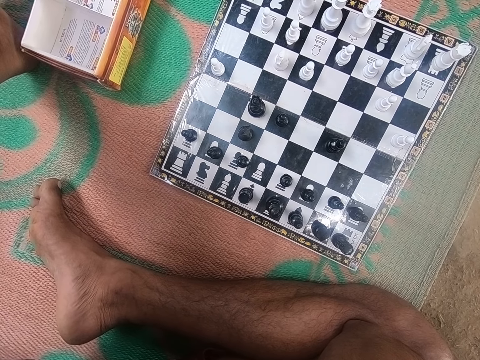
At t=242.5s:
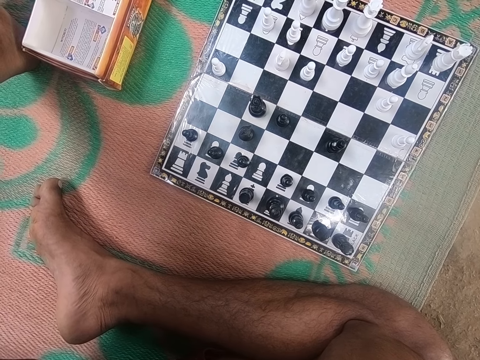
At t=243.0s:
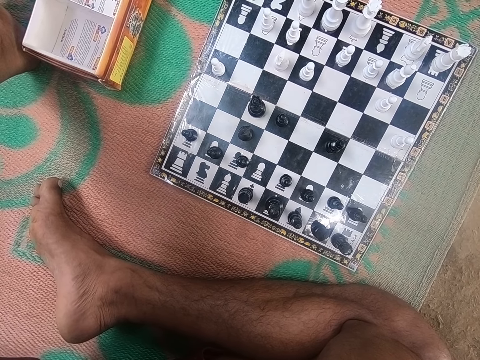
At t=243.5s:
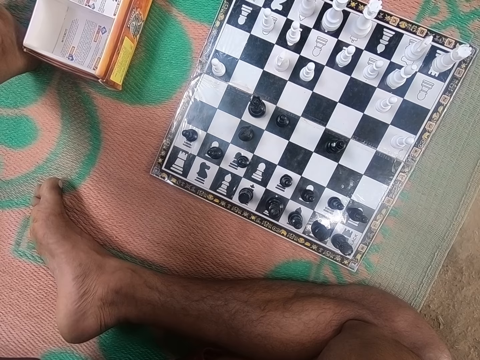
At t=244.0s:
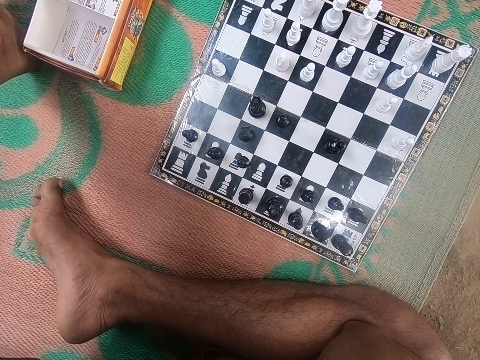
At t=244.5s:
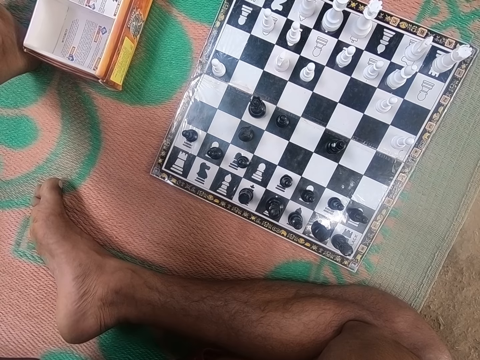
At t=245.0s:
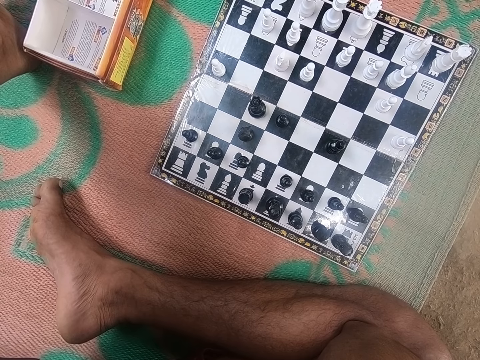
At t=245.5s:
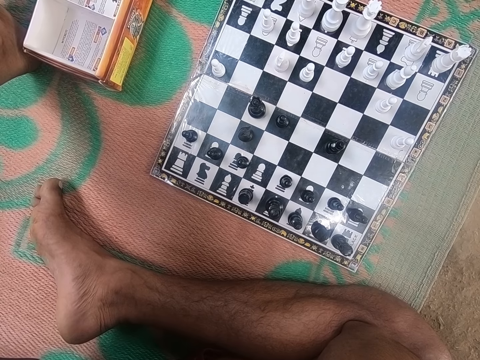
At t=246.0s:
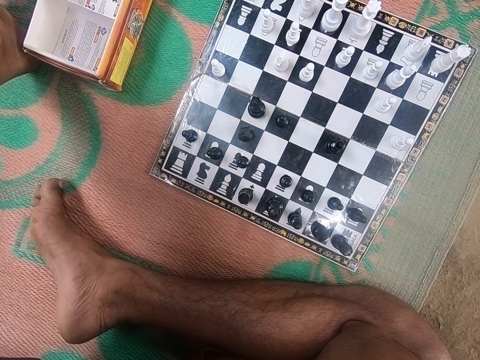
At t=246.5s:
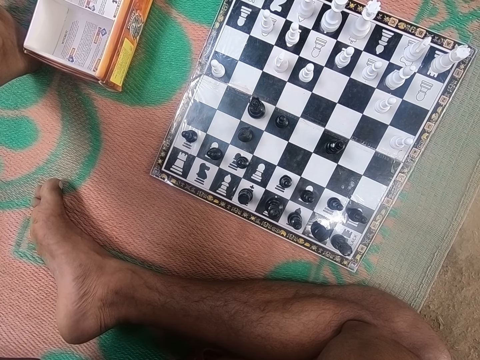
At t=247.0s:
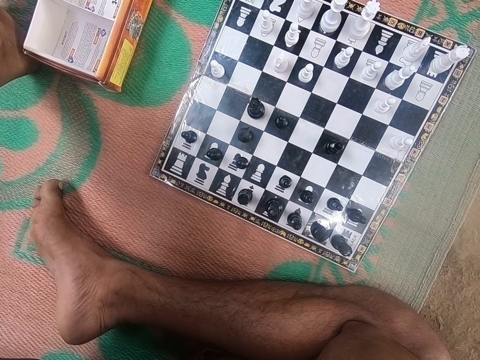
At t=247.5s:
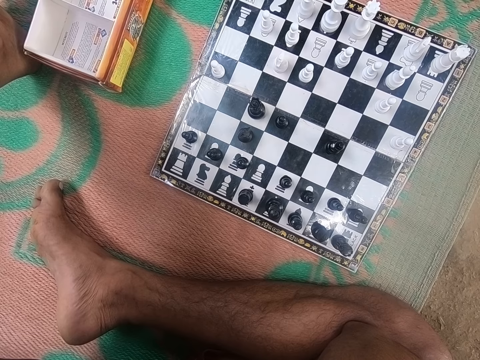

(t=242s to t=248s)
The camera wearer looks at the chess board.

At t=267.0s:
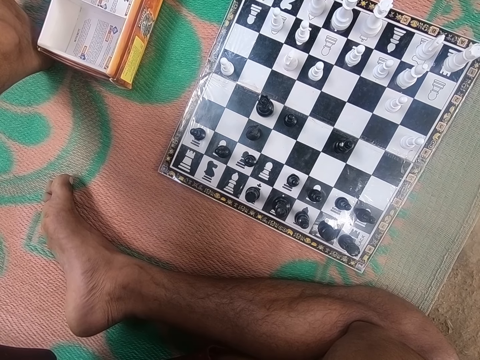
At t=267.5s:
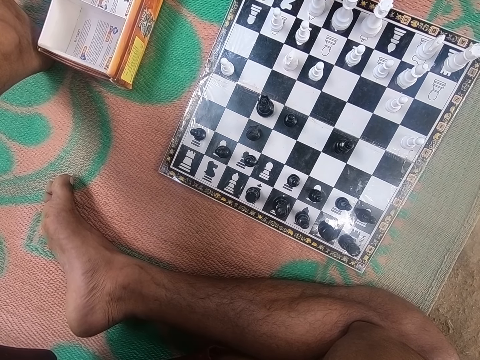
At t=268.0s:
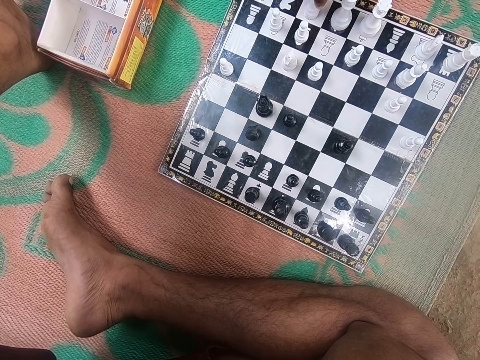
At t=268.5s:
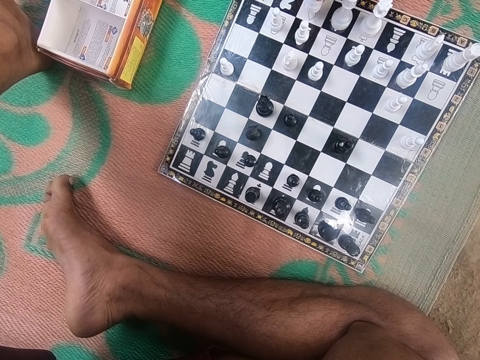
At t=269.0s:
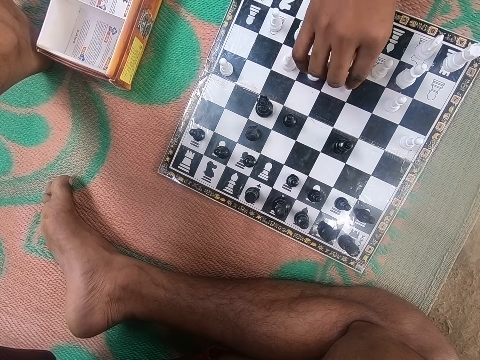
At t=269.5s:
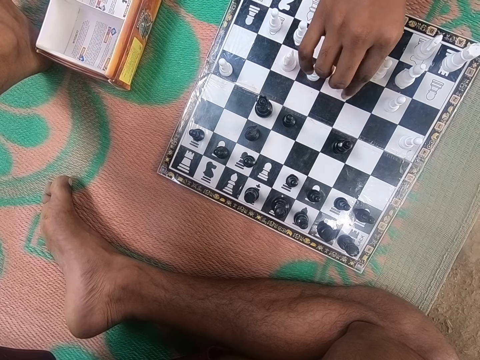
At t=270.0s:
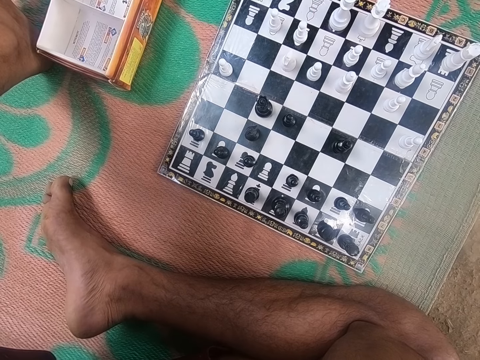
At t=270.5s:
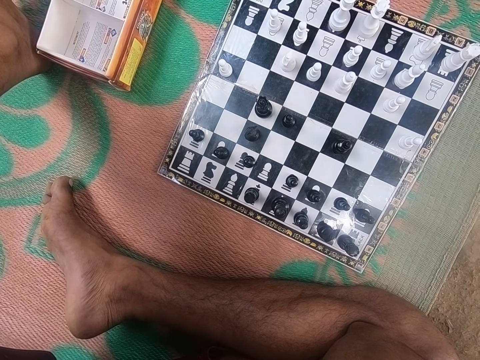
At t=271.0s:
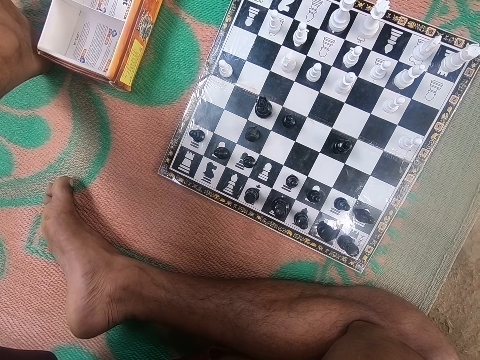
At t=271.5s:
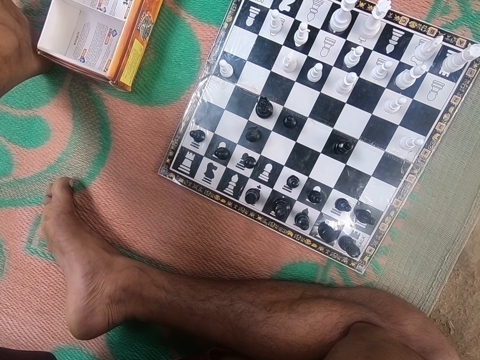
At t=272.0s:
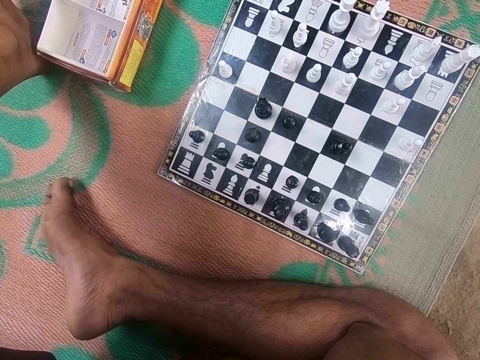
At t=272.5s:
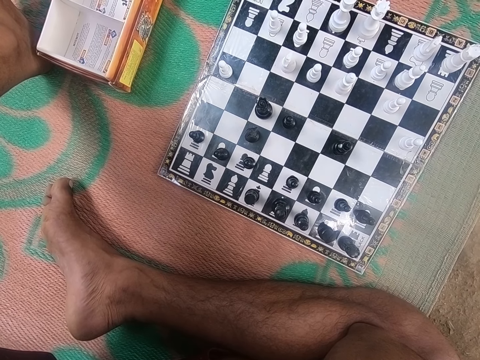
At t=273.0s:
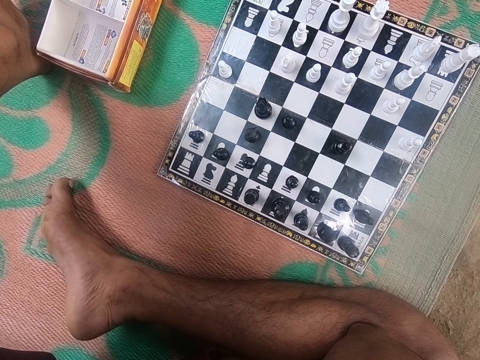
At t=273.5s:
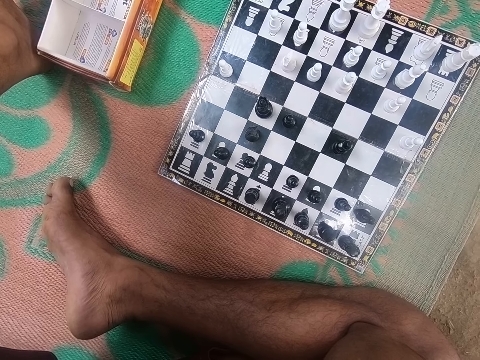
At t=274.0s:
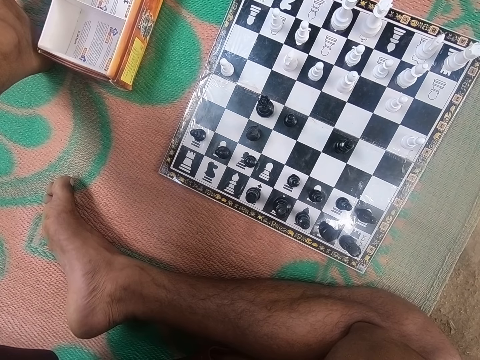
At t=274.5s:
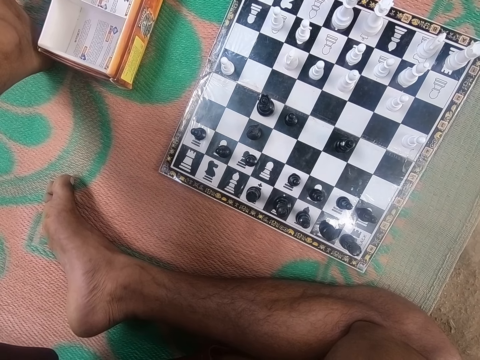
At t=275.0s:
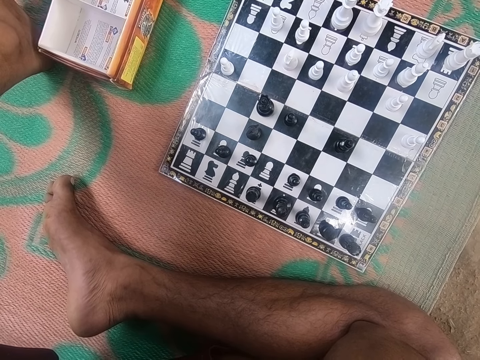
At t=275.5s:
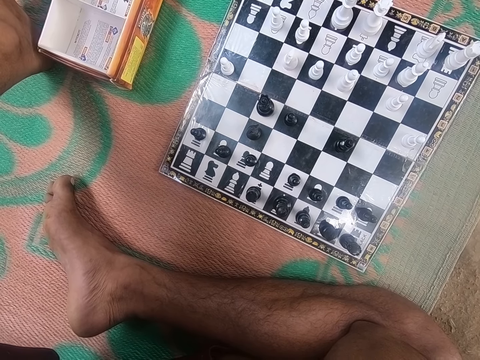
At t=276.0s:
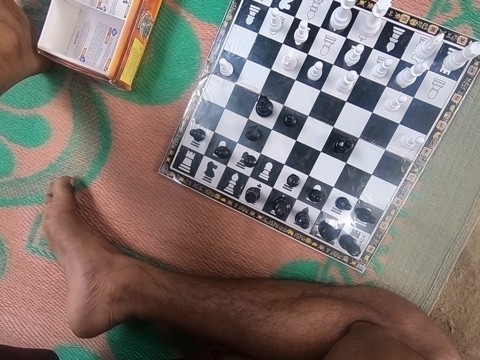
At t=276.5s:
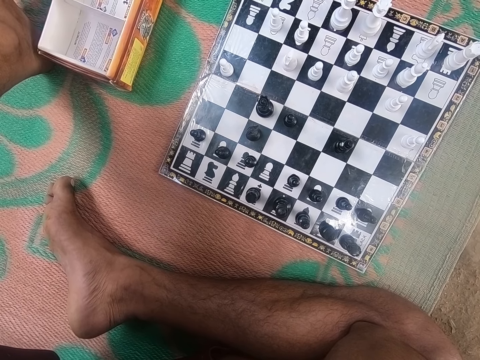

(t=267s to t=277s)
A man plays a chess game. The man holds a piece and looks at the chess board. The camera wearer looks at the chess board.

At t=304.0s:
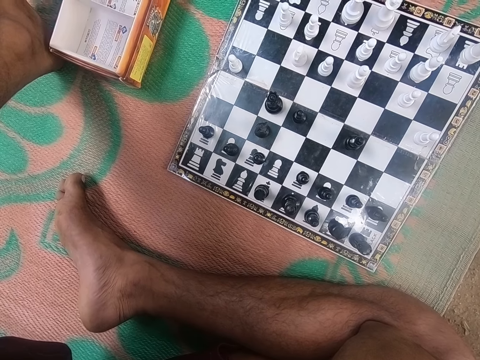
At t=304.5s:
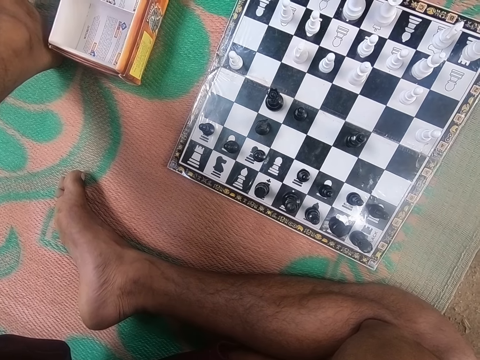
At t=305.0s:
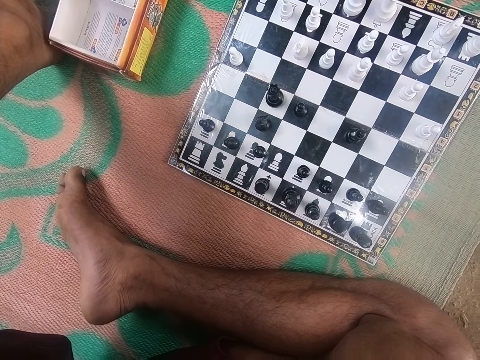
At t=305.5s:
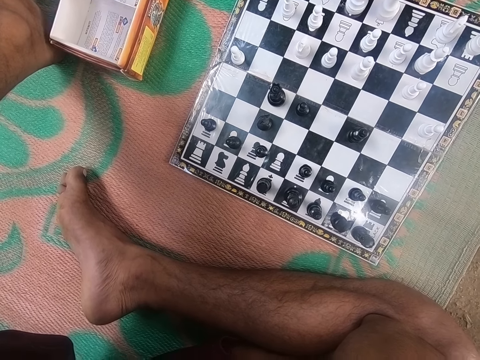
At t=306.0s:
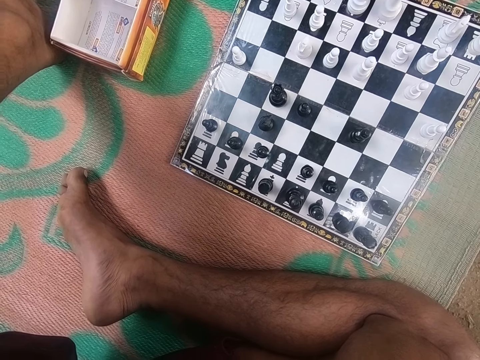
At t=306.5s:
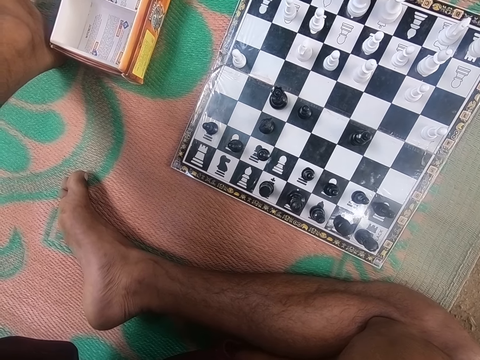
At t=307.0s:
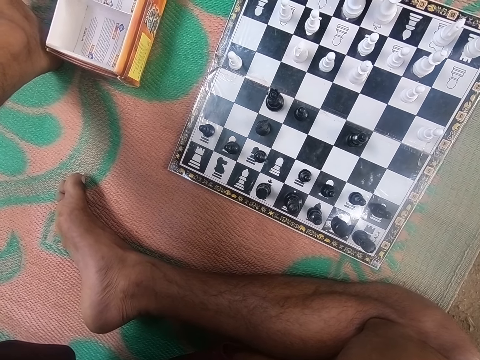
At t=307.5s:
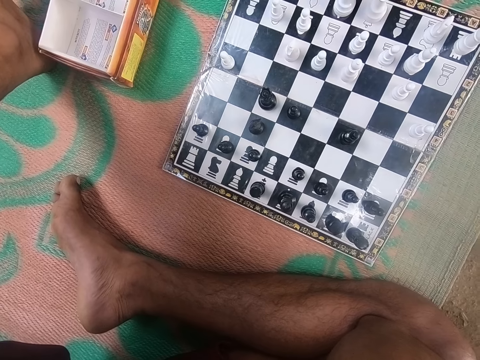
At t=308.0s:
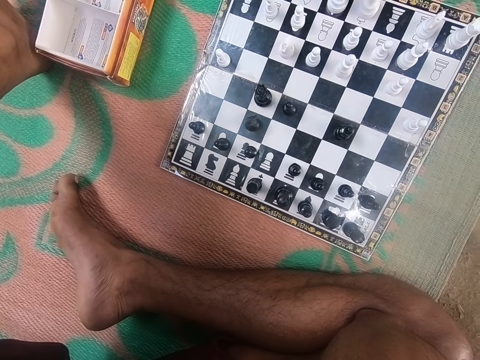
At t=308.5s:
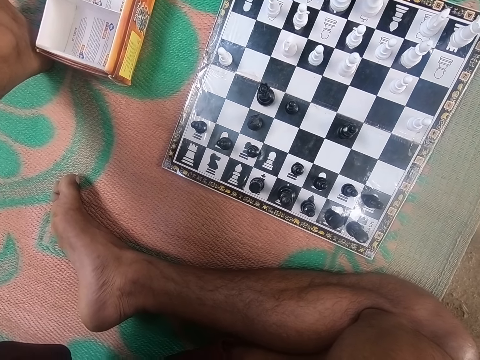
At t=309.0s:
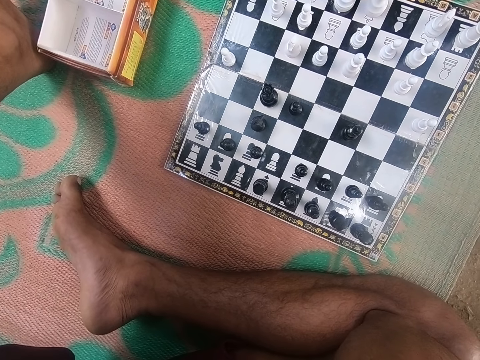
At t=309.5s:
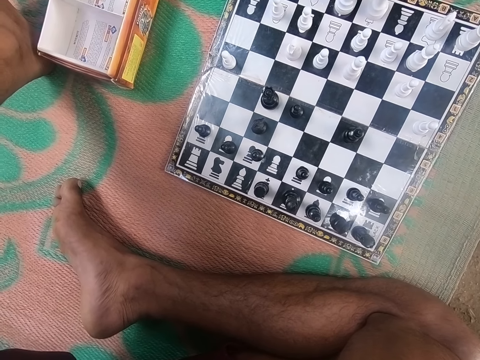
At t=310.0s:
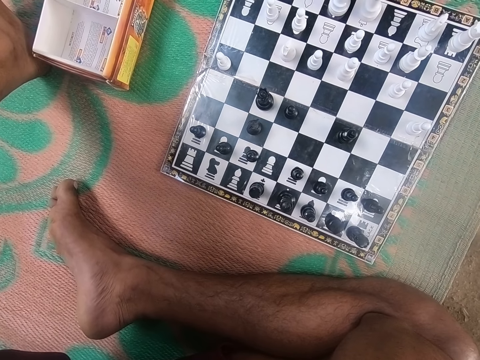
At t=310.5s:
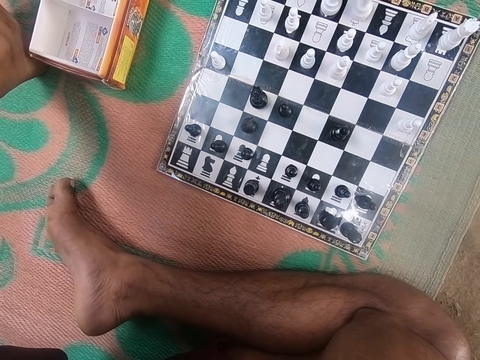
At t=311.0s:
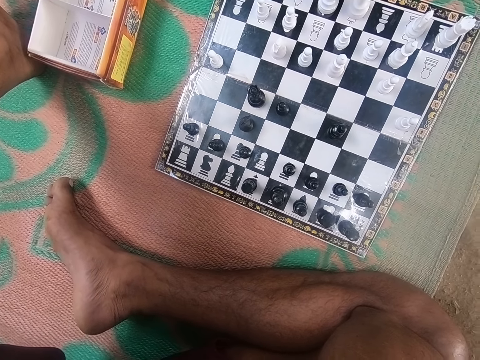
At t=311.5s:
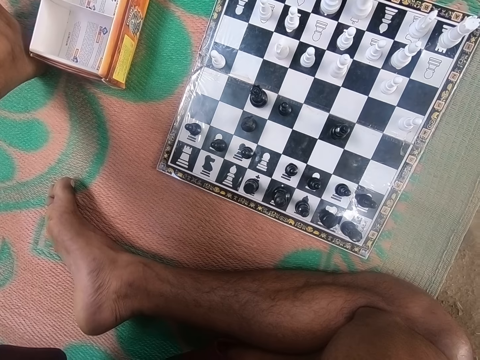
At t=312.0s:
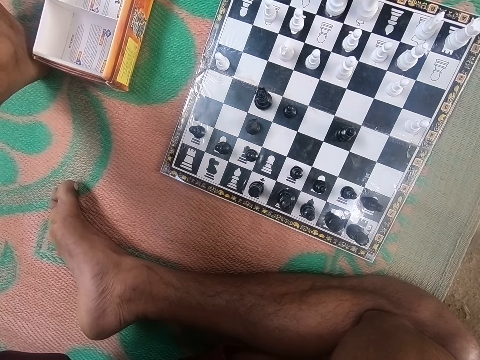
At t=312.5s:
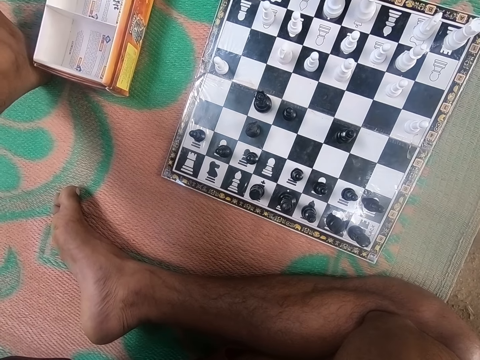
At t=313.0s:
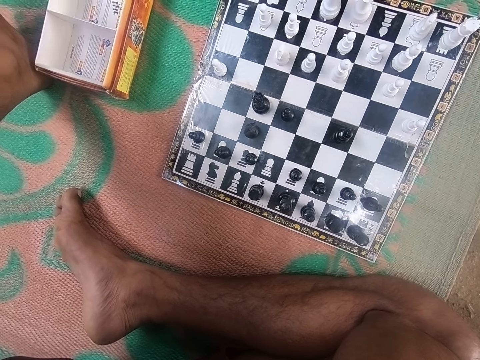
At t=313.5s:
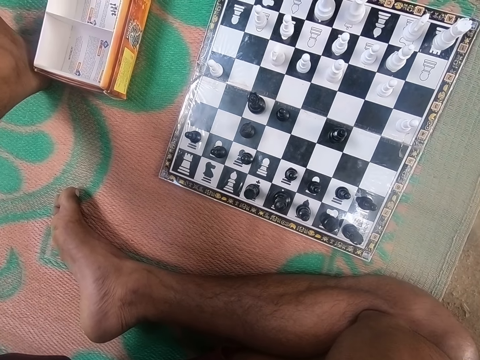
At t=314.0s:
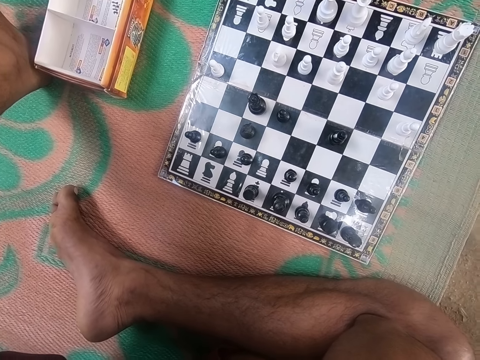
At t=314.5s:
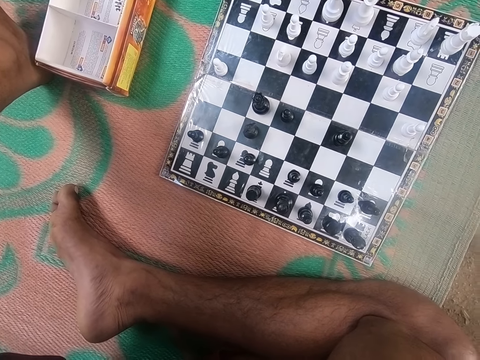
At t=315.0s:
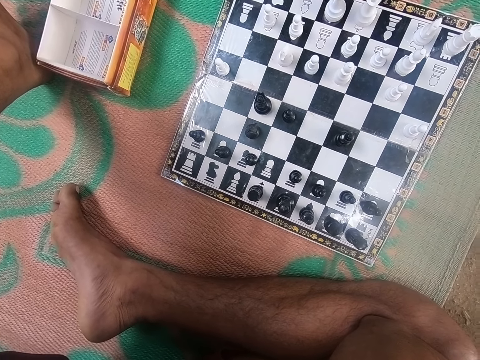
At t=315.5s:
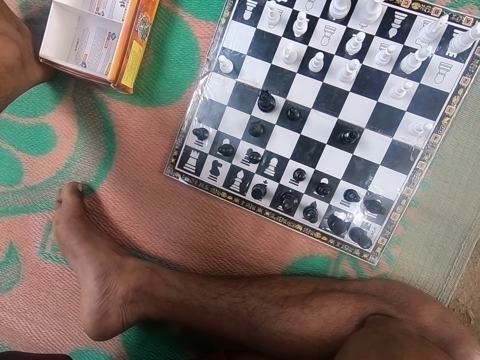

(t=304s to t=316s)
The camera wearer looks at the chess. A man talks to the camera wearer. The camera wearer looks at the chess. They talk to the man.
